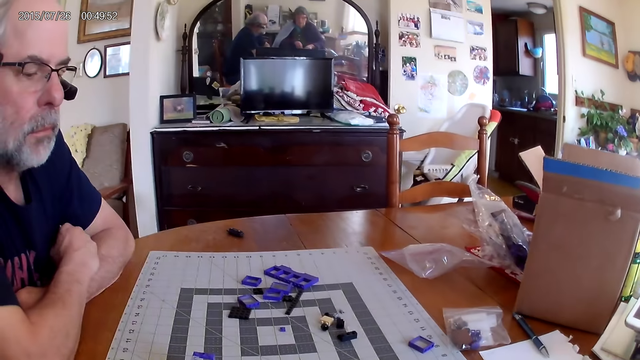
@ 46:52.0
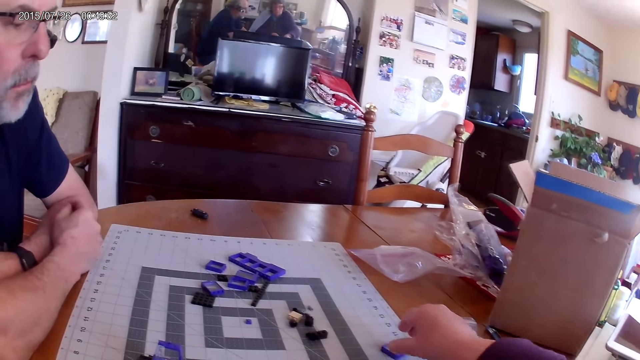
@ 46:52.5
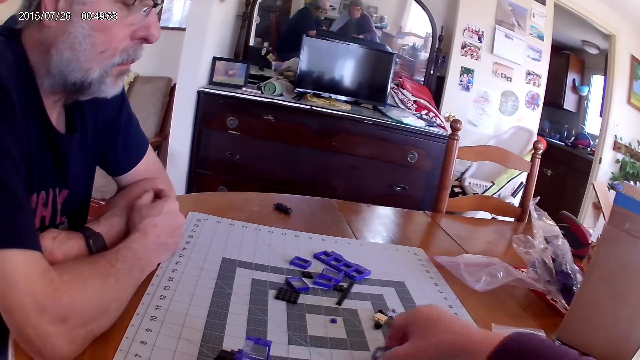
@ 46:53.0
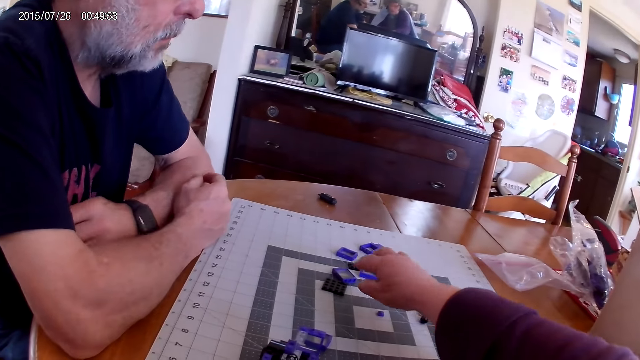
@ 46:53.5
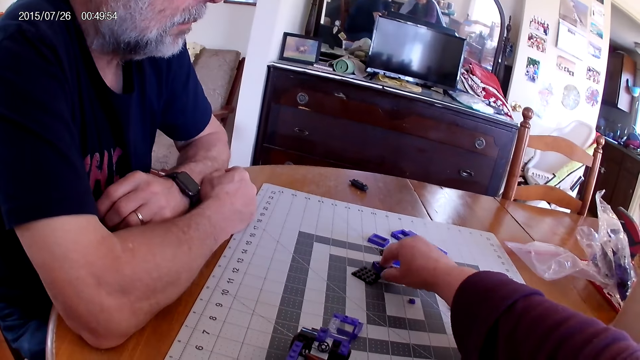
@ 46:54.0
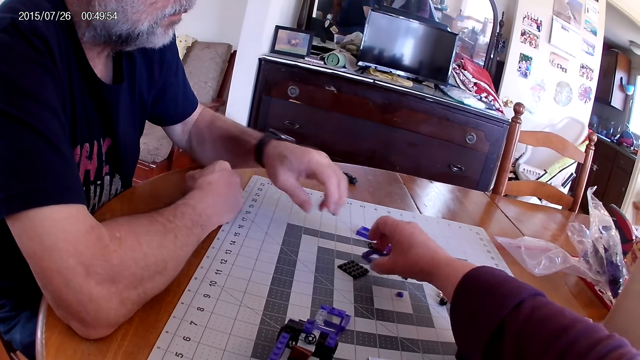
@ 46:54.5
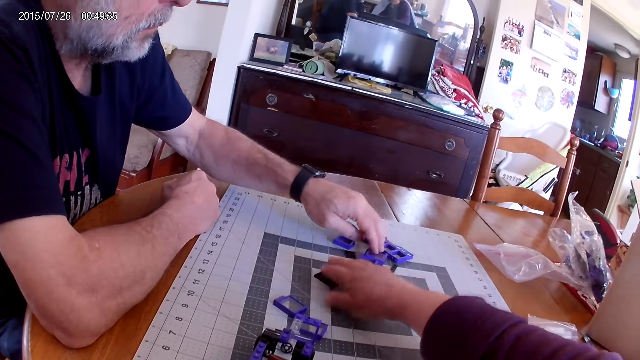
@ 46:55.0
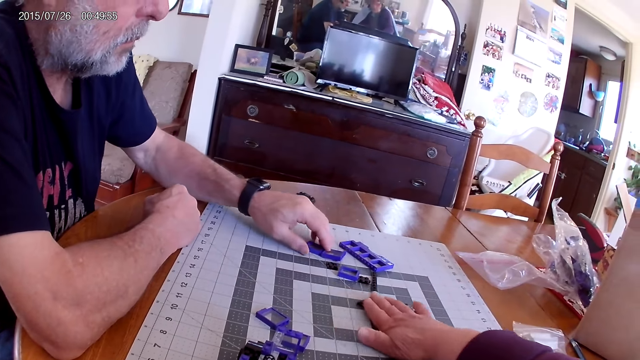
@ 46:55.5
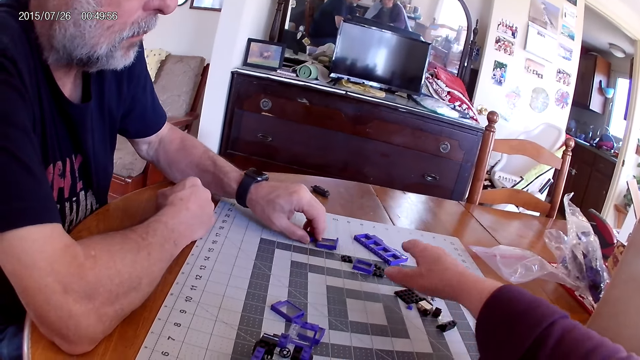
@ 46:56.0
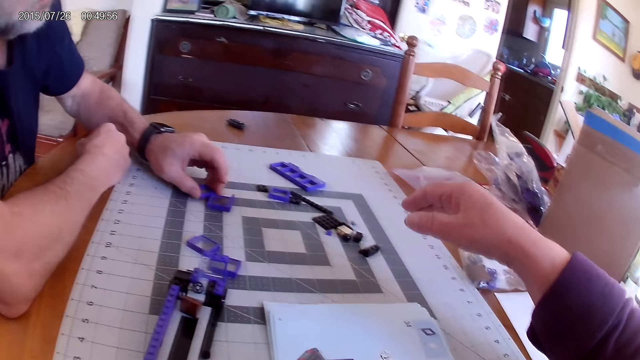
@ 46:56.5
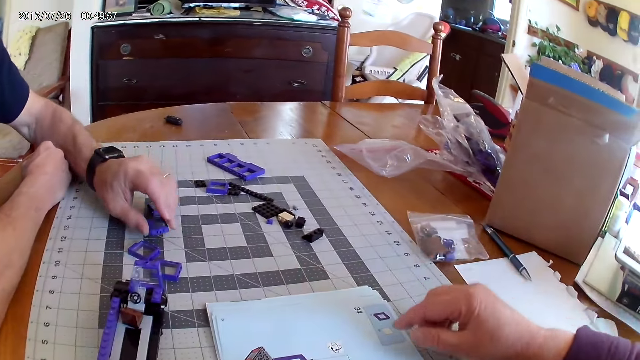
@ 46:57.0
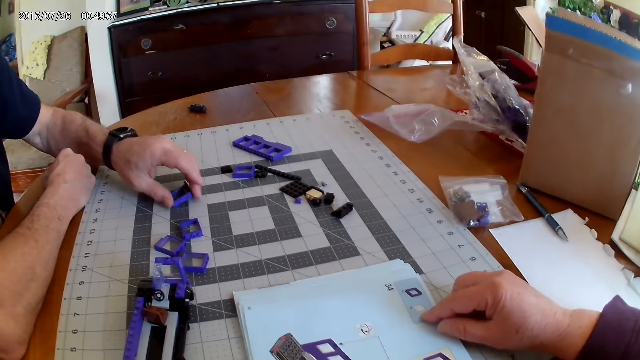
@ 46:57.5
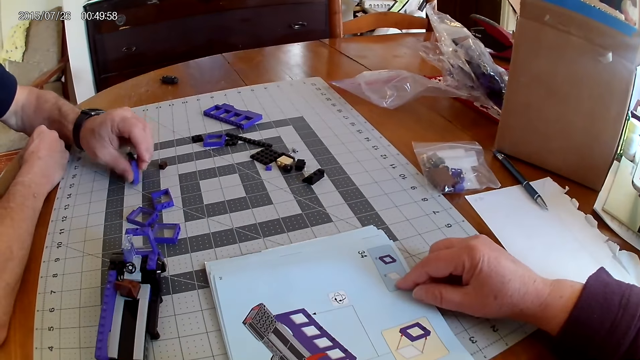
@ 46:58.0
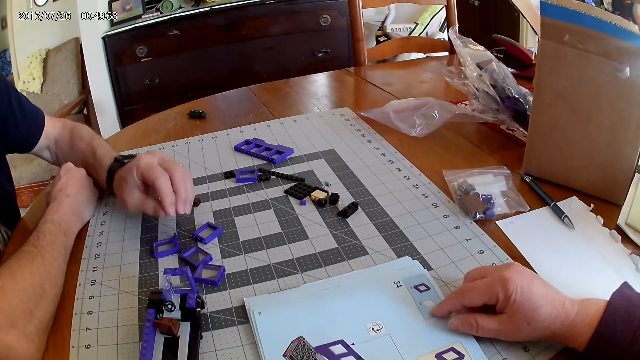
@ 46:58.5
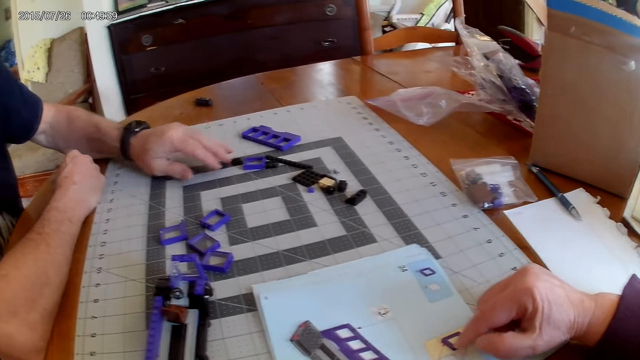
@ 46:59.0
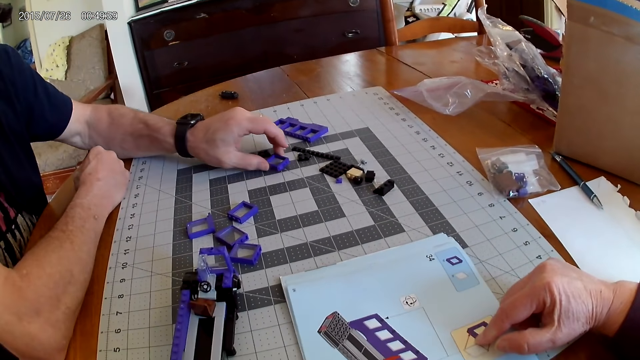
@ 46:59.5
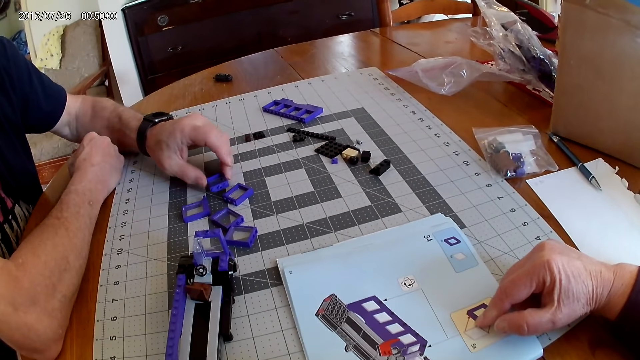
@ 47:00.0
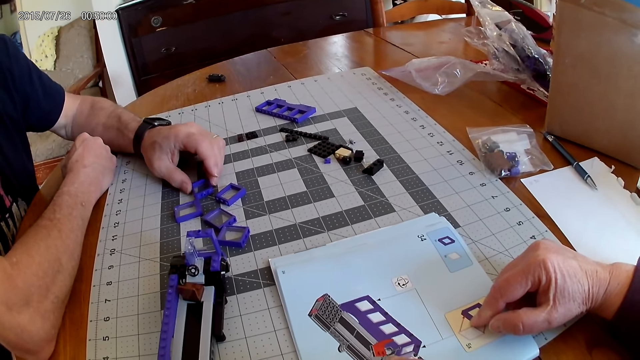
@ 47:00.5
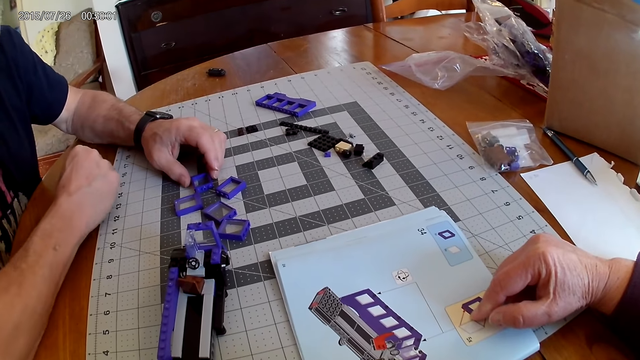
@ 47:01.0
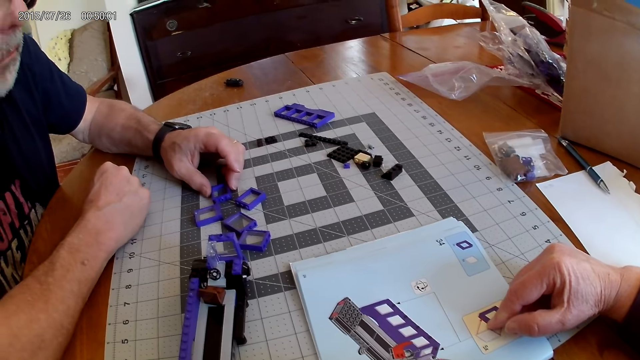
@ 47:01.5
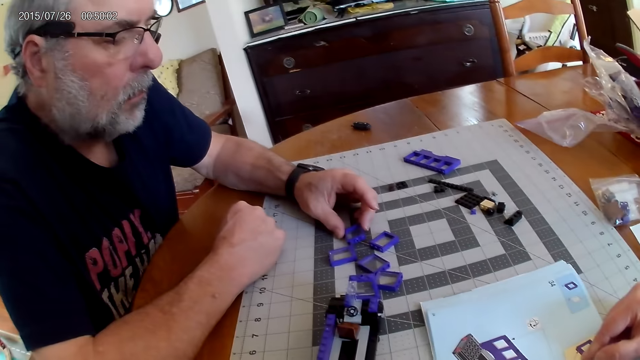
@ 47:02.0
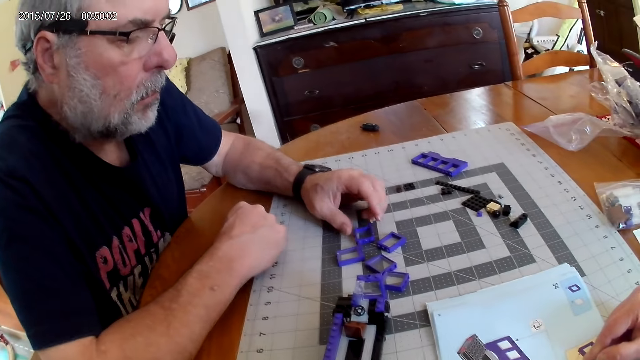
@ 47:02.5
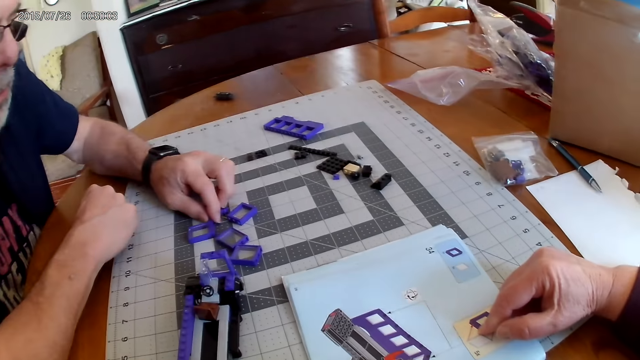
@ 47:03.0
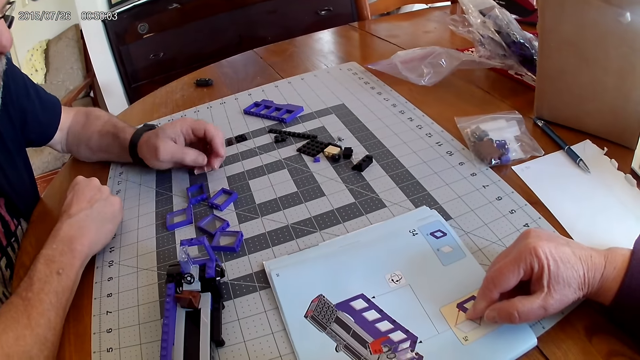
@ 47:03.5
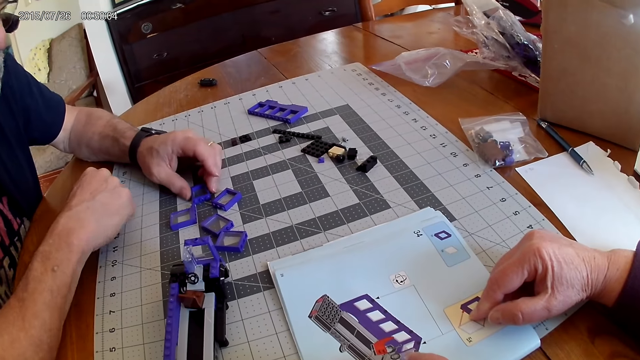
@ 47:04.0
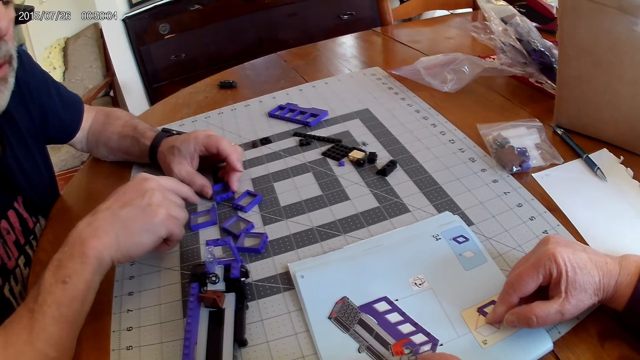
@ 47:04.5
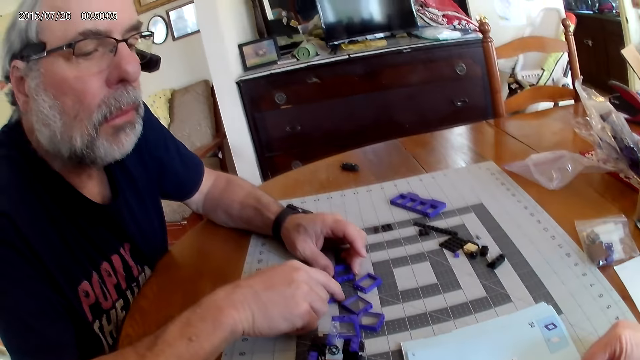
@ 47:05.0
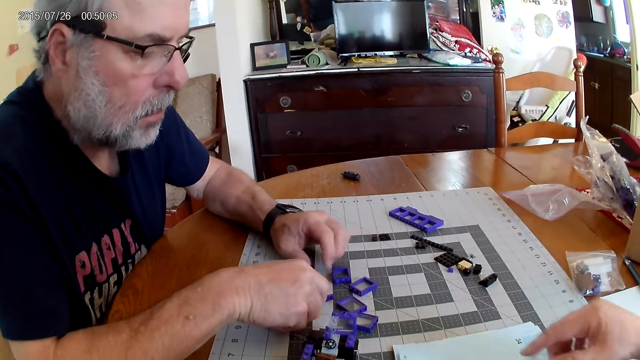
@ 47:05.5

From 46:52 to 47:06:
A man moves a hand. The camera wearer picks up a piece of Lego on the table and puts a piece of Lego on the table. They pick up a piece of Lego on the table and put a piece of Lego on the table. The man moves pieces of Lego on the table. The camera wearer moves pieces of Lego on the table. They move a hand and put a hand on the book. They look around. They move a hand. They look around. The man holds a piece of Lego on the table. The man moves the piece of Lego on the table. The man holds pieces of Lego on the table.

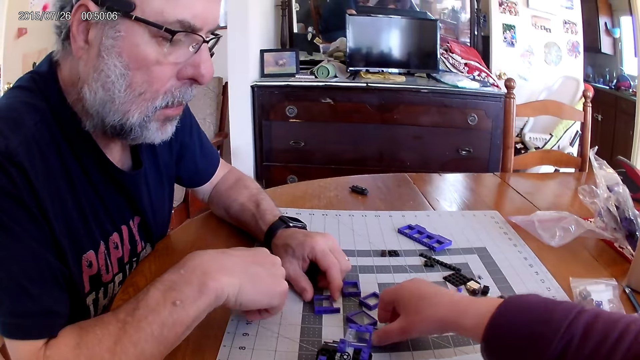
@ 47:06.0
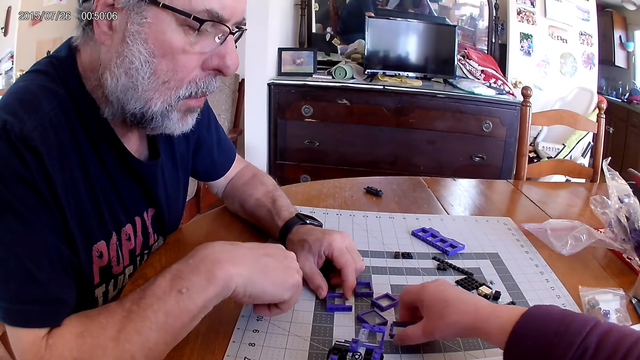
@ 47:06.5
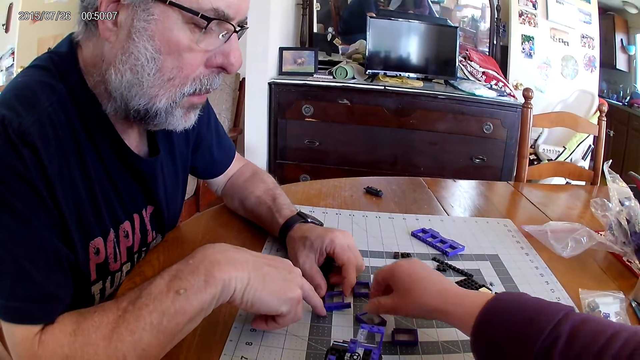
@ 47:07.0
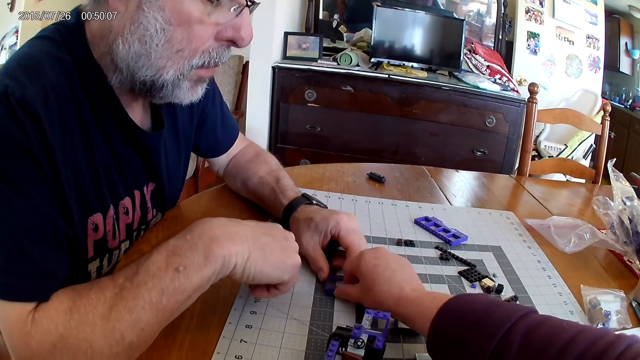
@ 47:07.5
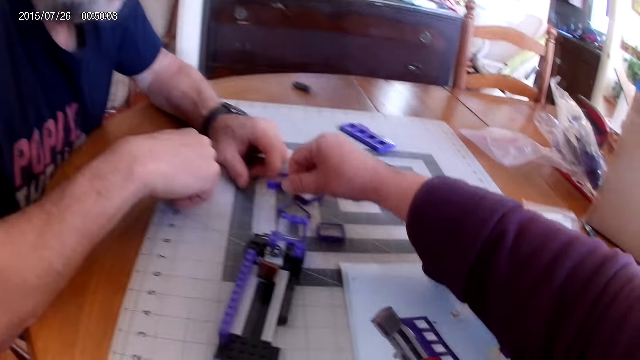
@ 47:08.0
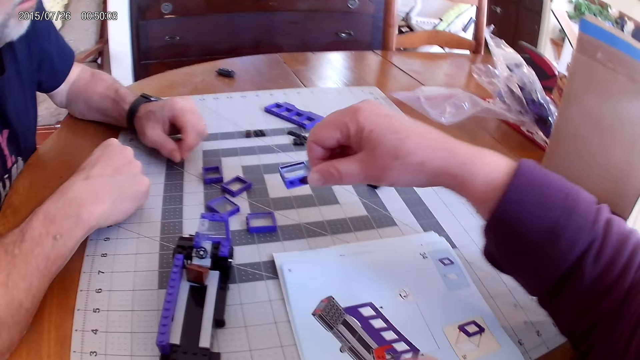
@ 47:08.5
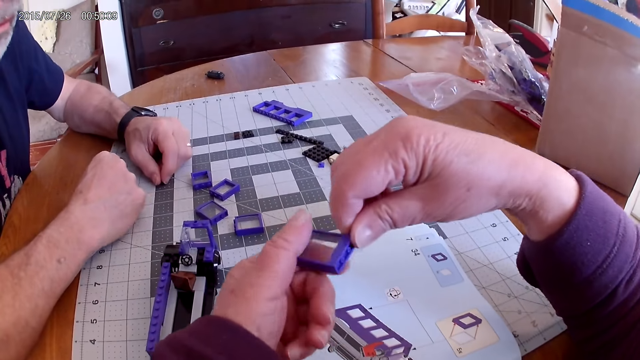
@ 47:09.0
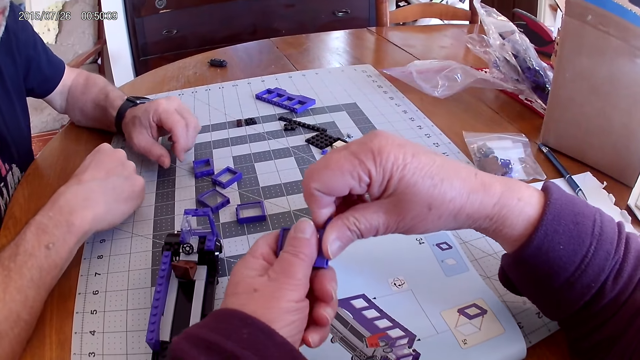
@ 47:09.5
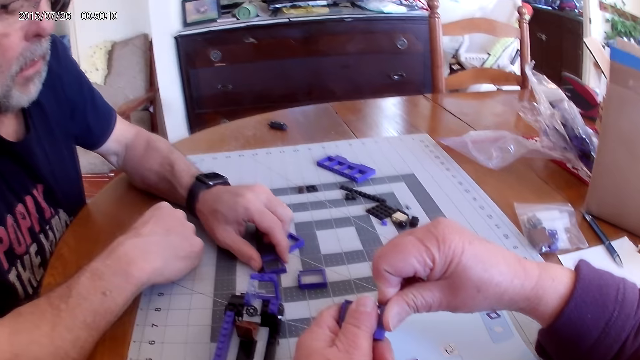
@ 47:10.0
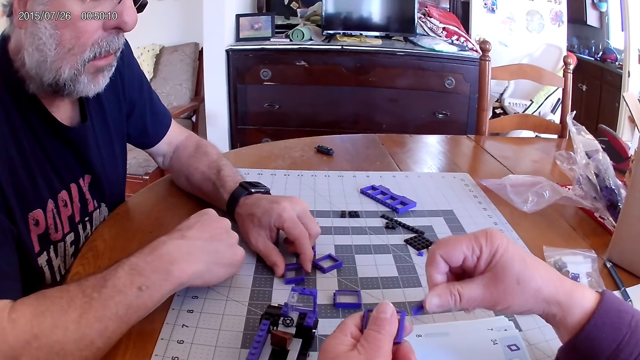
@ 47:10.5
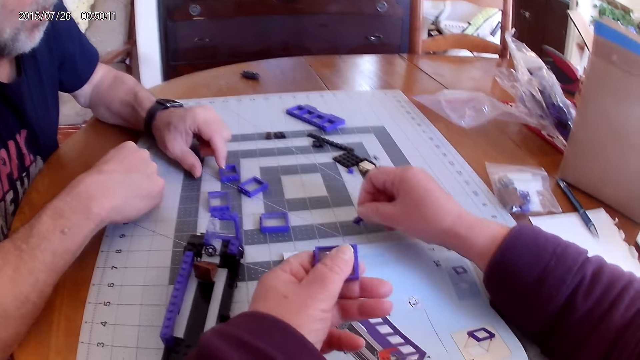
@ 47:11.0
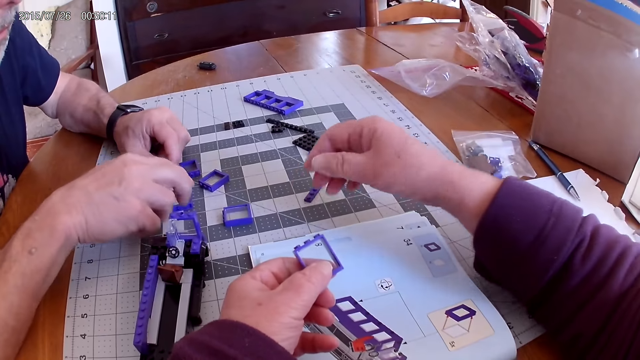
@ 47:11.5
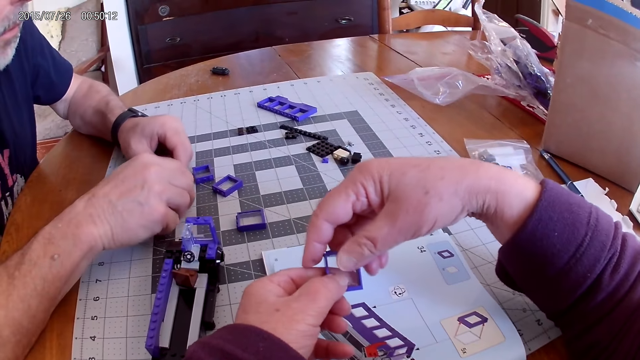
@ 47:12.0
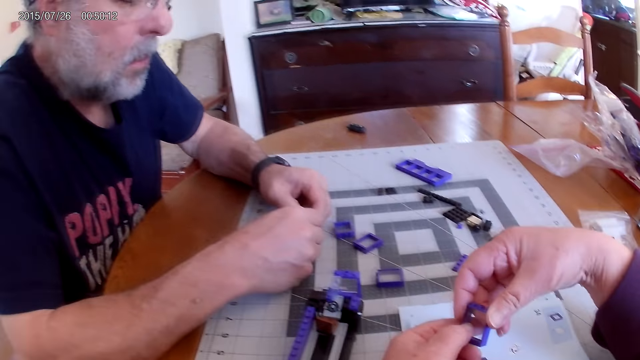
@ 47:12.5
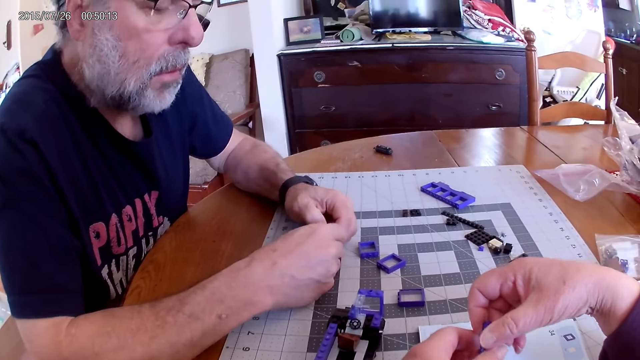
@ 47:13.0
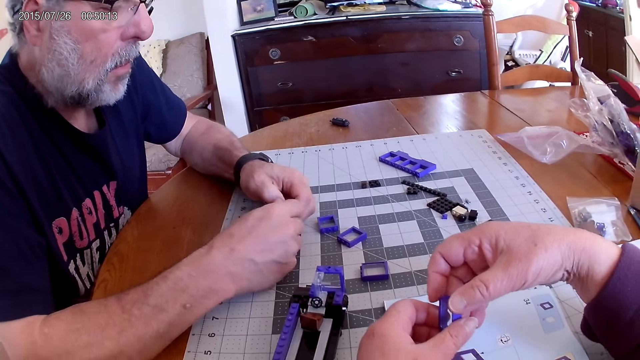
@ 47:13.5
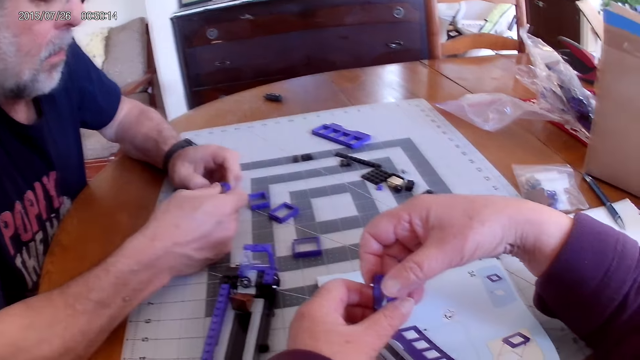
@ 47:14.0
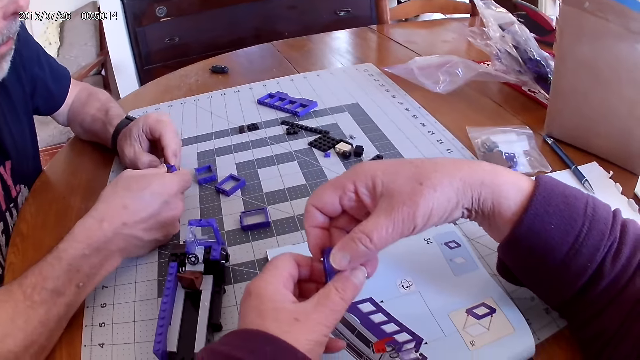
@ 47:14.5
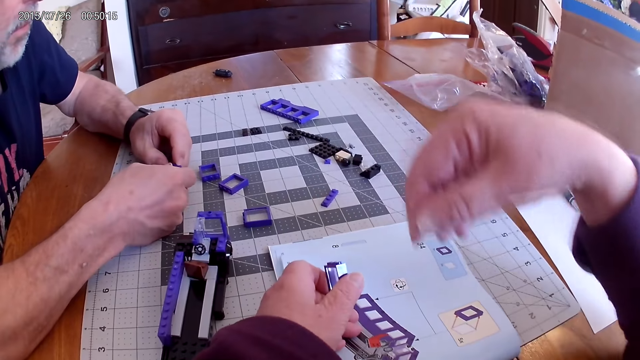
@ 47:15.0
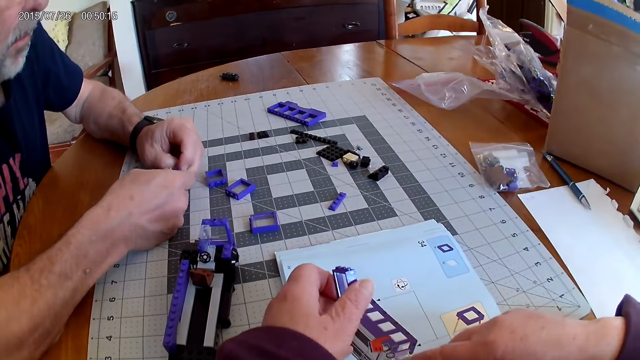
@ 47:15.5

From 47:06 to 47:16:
The camera wearer moves a piece of Lego on the table. A man uses gestures. The camera wearer picks up pieces of Lego on the table, holds the pieces of Lego with both hands and separates the pieces of Lego. The man moves a piece of Lego on the table. The camera wearer removes the pieces. They put a piece of Lego on the table. The man picks up a piece of Lego on the table. The camera wearer holds a piece of Lego. The man separates pieces of Lego. The camera wearer looks around, moves a hand and points at the book.
